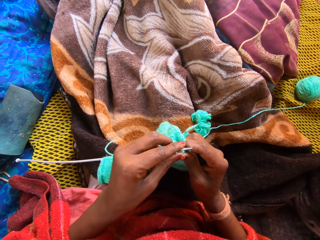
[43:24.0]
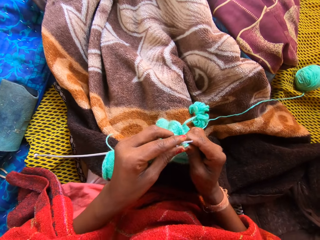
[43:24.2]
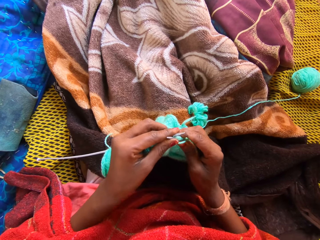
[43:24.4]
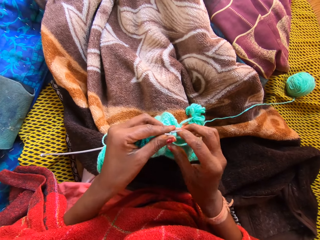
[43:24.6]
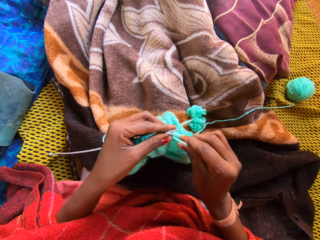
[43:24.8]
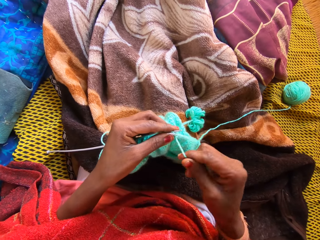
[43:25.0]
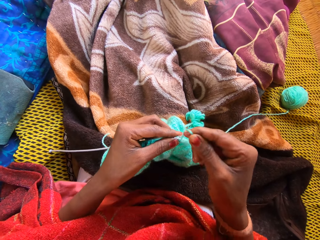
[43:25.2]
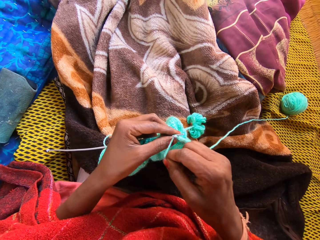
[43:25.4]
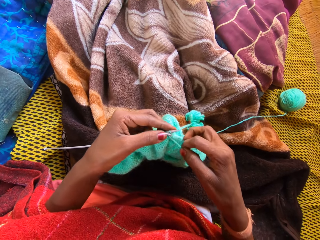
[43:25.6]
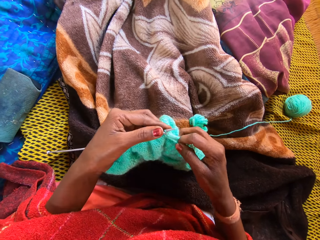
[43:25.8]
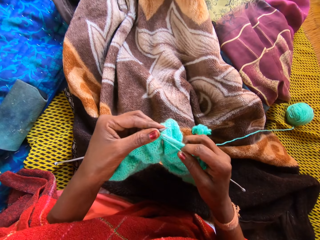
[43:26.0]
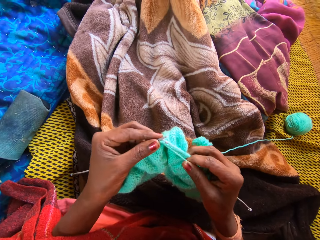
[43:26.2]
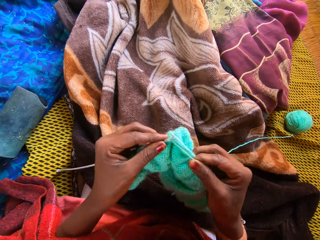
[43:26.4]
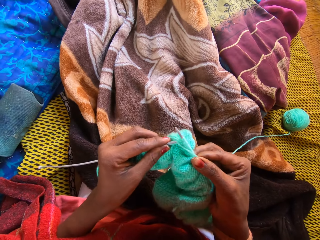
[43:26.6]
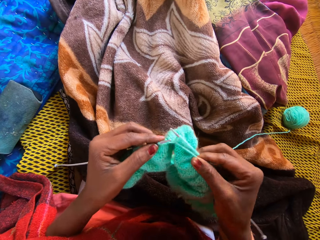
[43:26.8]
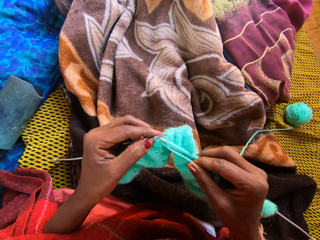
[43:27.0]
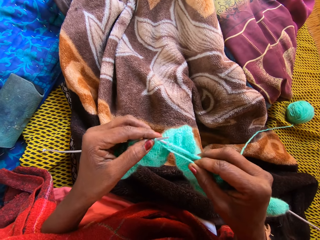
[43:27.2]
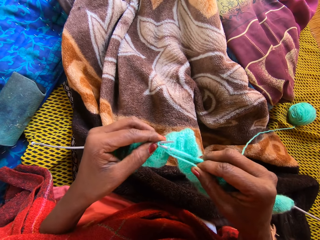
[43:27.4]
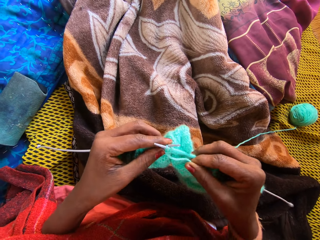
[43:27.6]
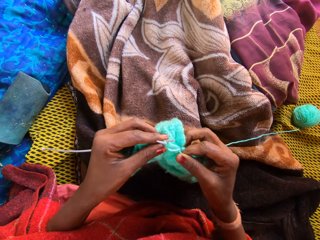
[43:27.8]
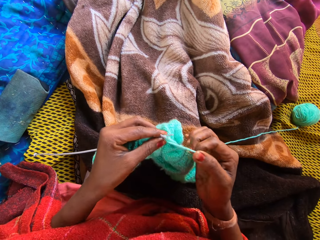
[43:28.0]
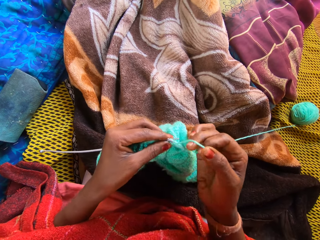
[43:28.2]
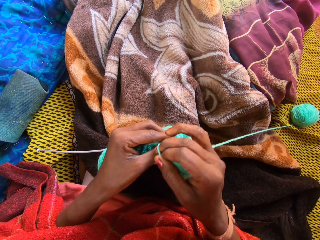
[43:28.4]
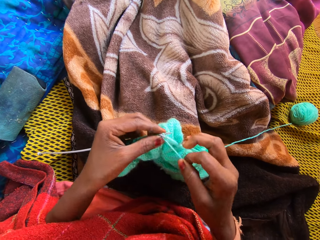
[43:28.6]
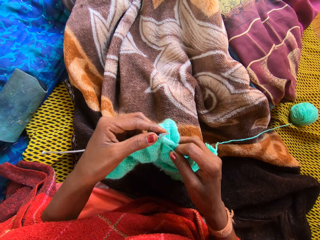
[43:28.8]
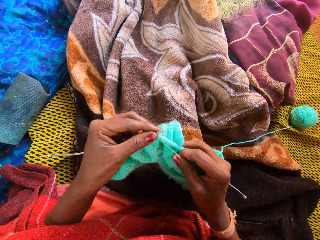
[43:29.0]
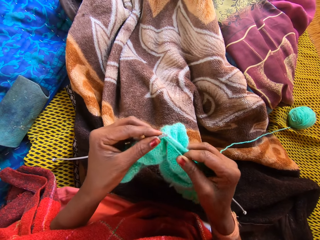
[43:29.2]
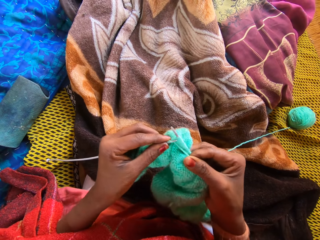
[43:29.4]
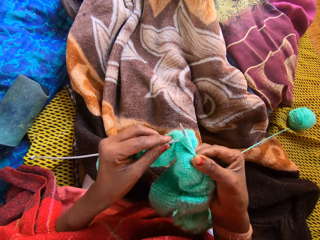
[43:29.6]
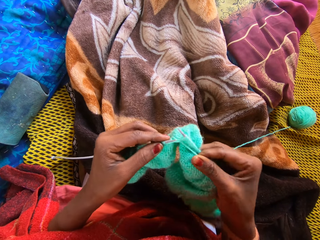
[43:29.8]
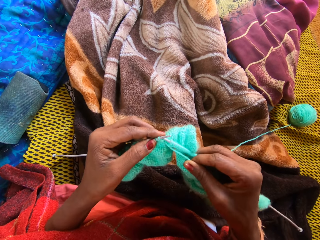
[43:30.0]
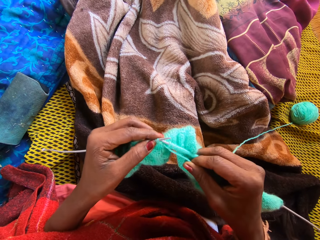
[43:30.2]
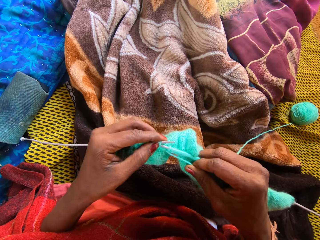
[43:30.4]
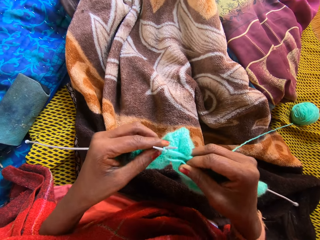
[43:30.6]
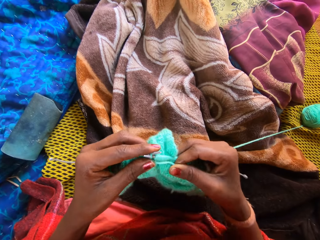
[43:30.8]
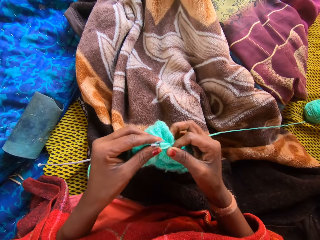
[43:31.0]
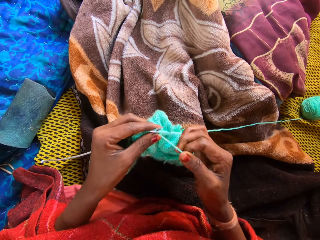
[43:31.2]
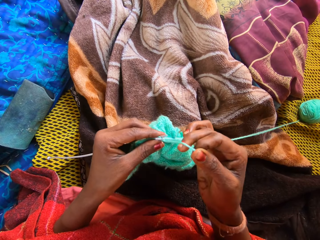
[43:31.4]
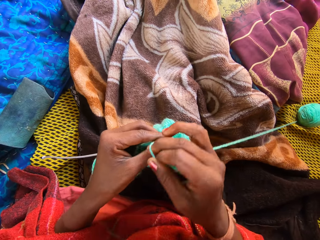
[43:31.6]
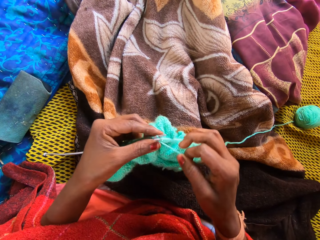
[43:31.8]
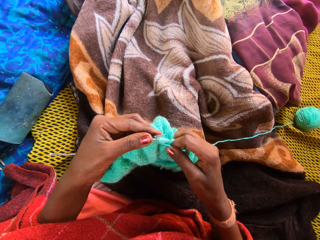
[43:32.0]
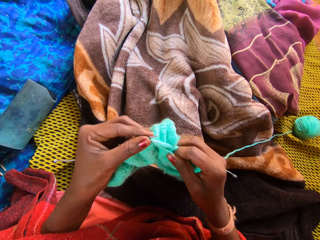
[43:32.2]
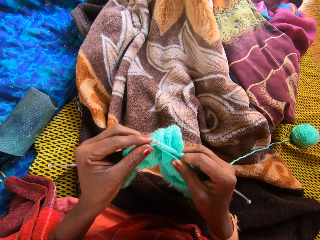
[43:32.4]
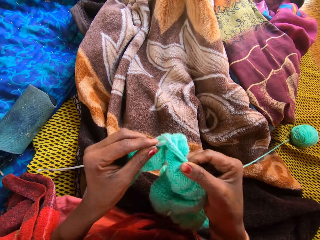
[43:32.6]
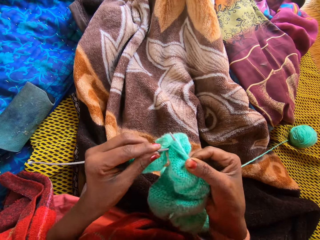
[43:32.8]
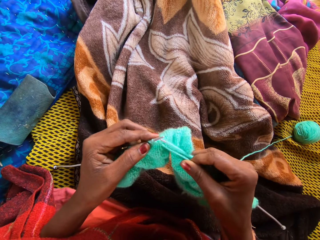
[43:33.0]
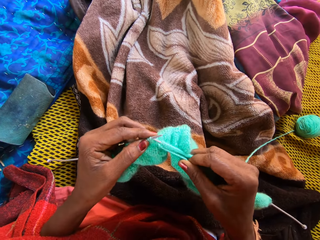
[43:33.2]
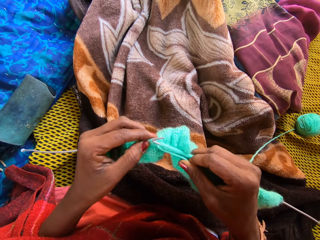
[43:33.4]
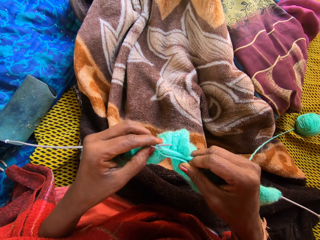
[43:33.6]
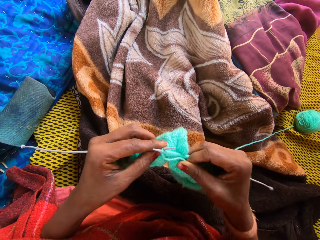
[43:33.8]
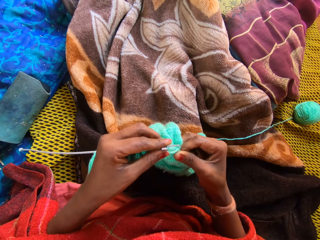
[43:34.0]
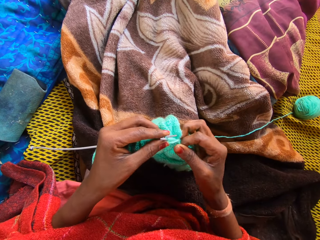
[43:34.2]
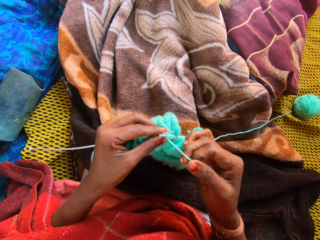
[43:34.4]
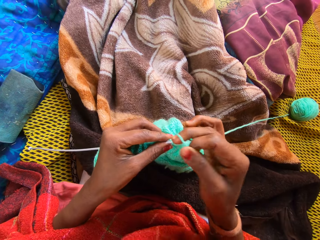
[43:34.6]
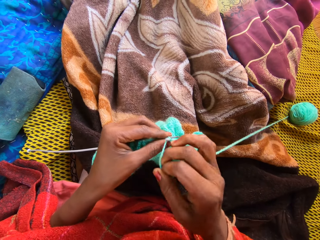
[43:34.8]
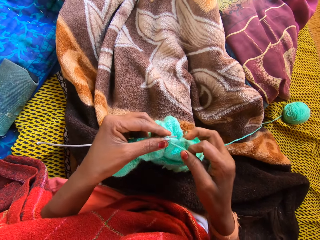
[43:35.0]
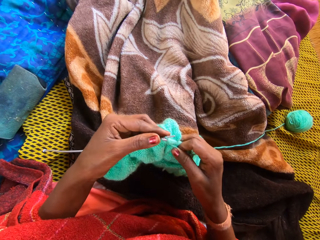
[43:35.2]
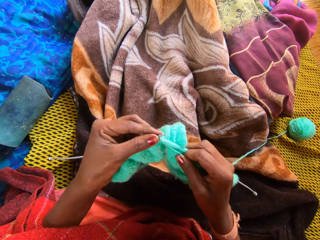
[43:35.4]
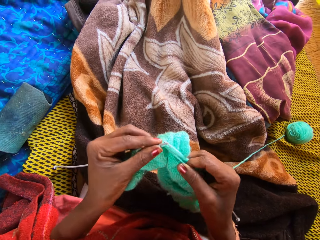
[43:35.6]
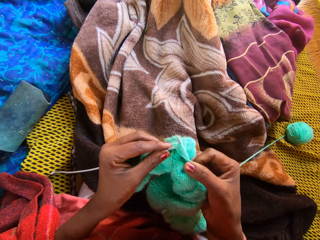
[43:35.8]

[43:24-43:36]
The camera wearer stretches the fabric. They knit the fabric.

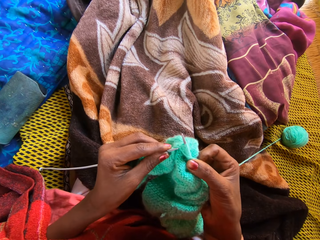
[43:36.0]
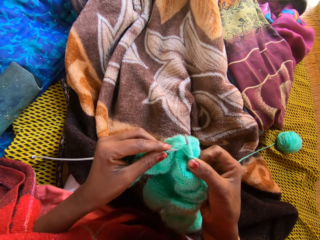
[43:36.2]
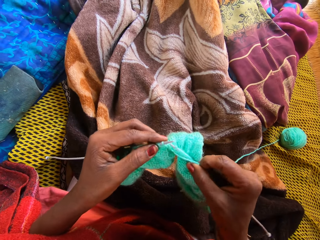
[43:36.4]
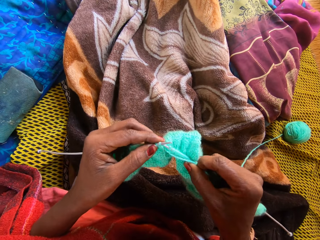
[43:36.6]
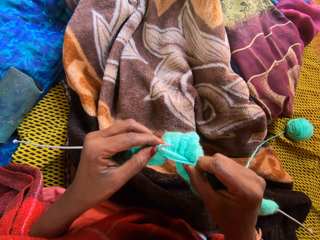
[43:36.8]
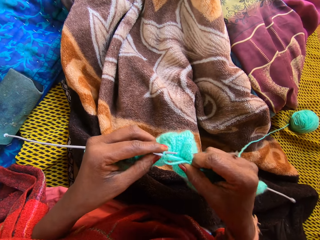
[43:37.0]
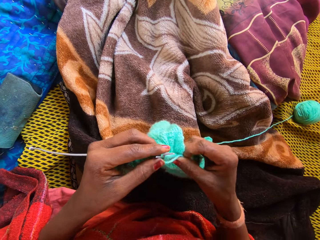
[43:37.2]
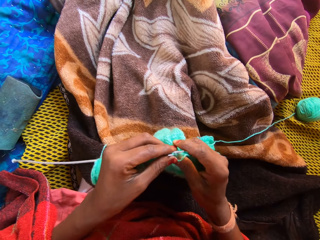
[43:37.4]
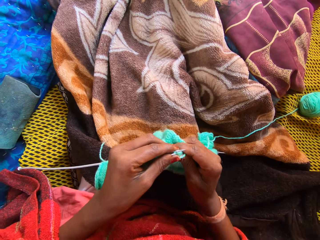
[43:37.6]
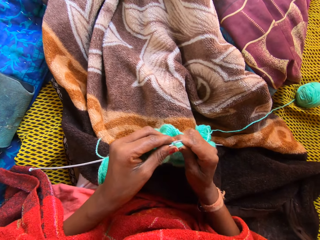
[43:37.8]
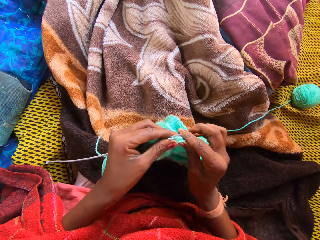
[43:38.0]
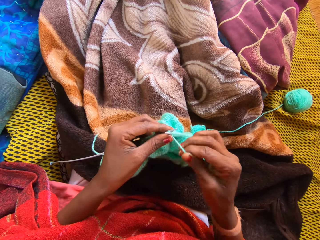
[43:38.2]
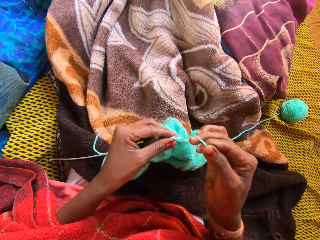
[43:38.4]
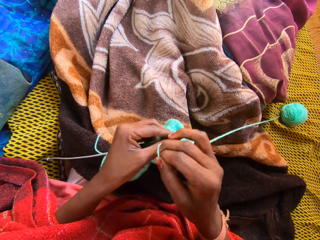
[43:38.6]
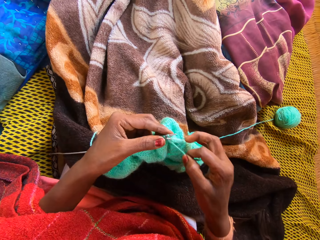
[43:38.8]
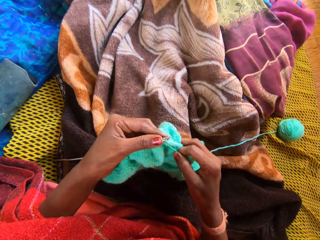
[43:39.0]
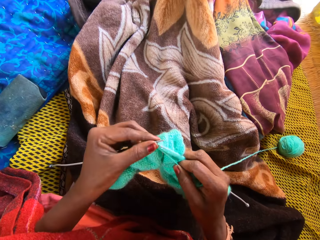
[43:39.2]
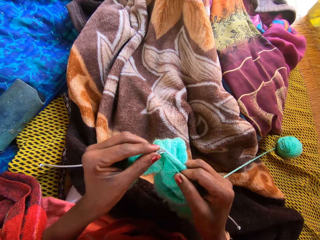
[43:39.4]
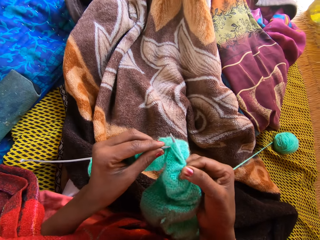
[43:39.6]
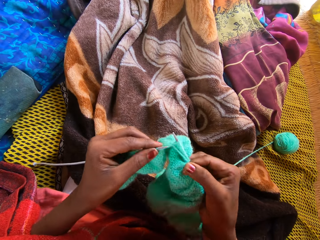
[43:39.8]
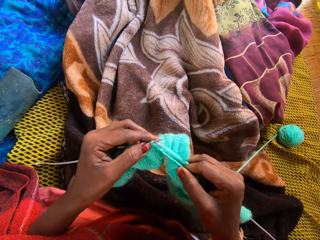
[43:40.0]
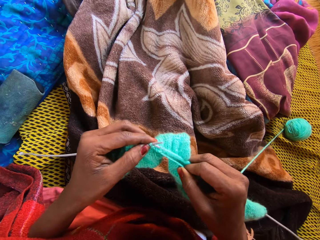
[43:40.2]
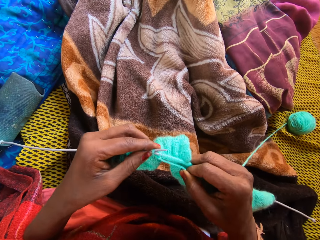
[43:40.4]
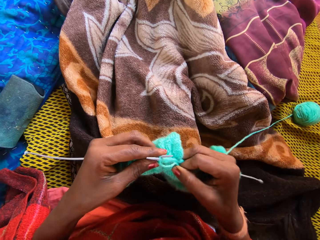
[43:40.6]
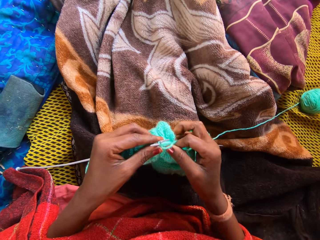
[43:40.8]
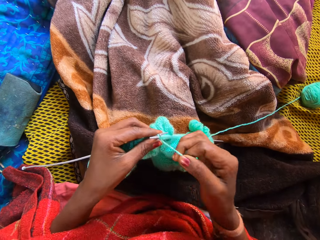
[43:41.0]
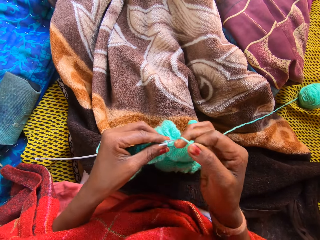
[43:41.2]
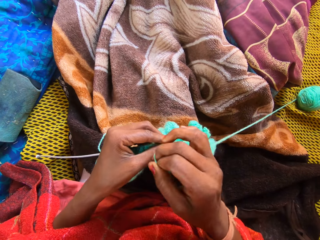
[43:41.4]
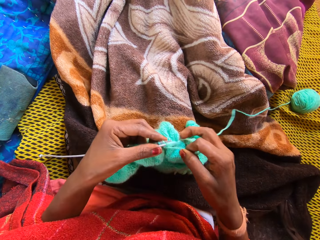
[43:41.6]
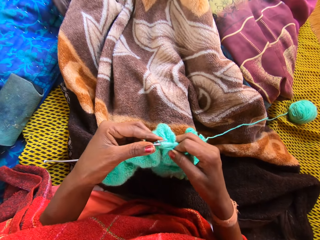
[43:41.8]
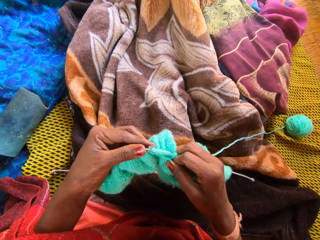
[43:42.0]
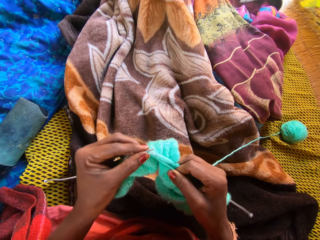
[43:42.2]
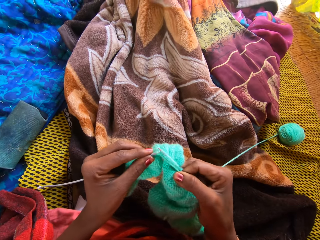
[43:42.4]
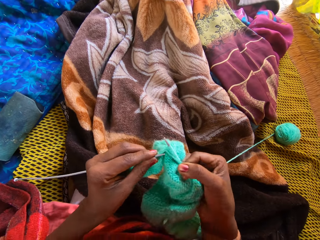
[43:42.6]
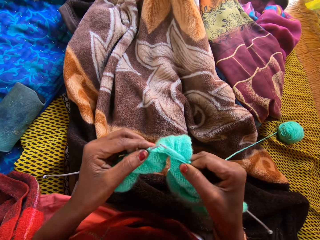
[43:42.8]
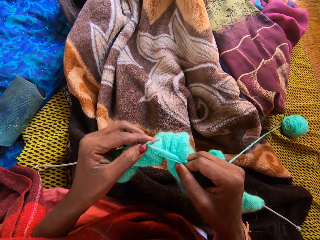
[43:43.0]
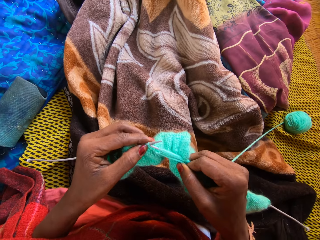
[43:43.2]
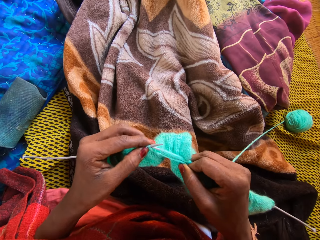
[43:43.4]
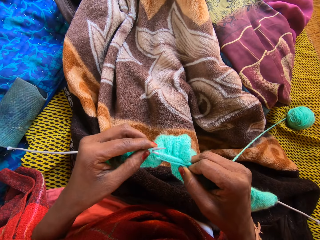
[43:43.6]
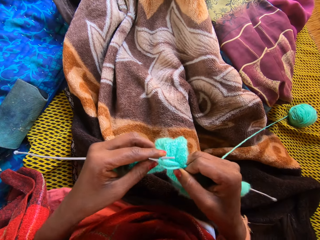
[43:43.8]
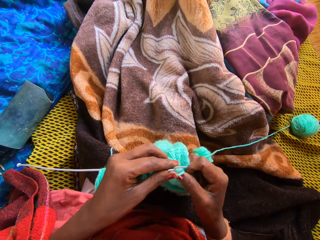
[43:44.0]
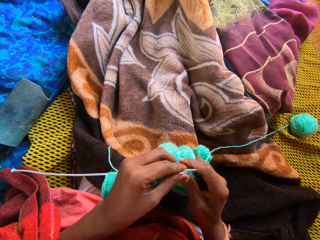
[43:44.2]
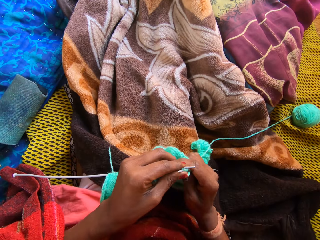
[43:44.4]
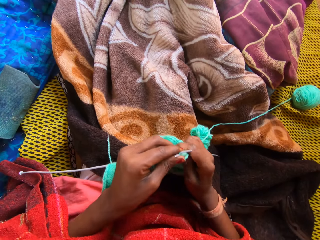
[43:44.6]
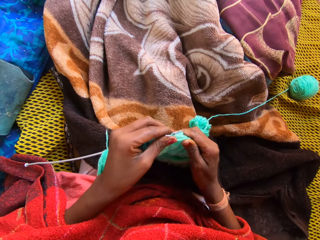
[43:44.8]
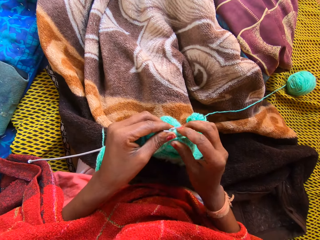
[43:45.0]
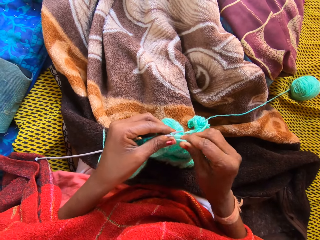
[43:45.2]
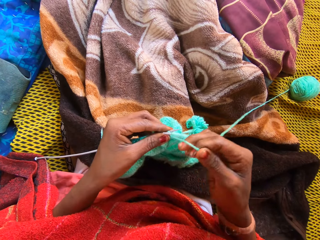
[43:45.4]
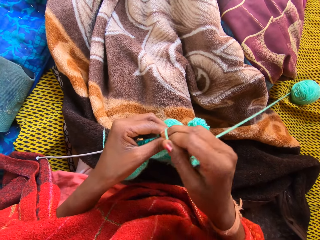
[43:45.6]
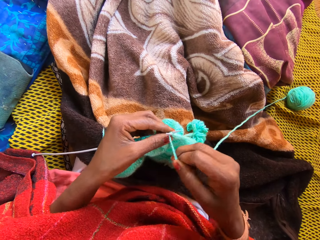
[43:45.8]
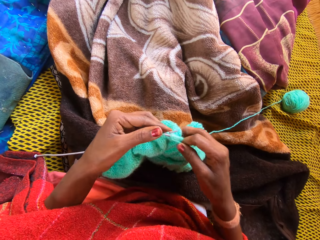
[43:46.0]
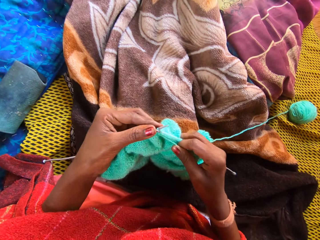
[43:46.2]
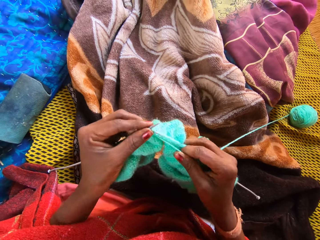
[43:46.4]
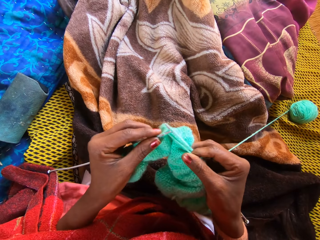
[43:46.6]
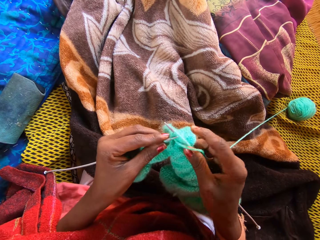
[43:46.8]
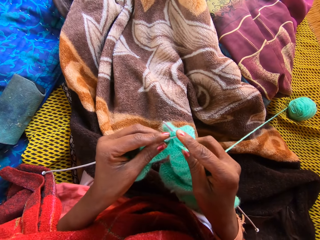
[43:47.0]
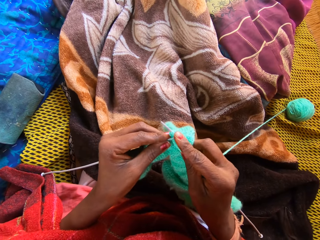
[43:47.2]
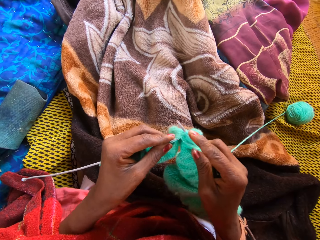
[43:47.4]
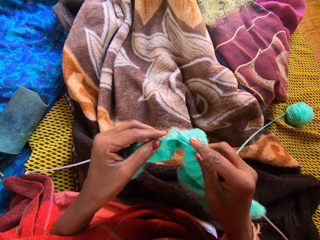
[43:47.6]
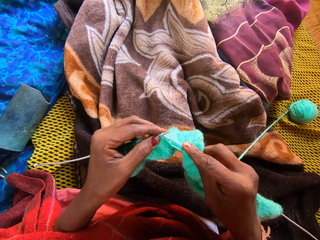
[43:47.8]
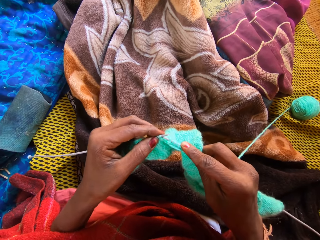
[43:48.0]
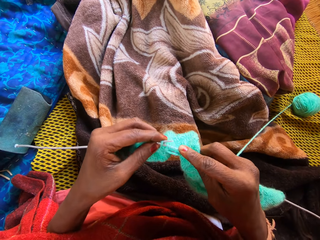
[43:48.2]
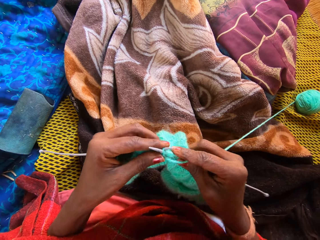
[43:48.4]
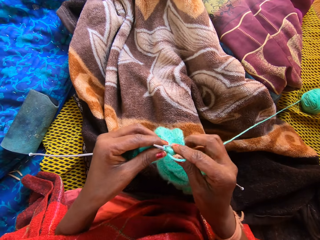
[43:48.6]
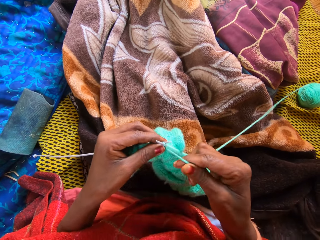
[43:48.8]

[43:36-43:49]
The camera wearer stretches the fabric. They knit the fabric.
